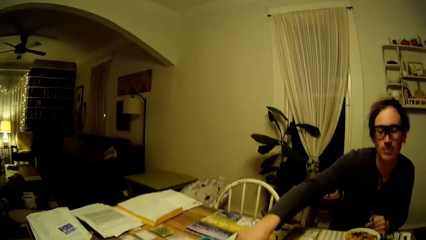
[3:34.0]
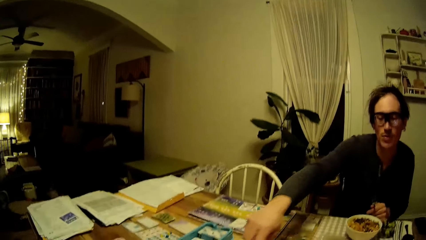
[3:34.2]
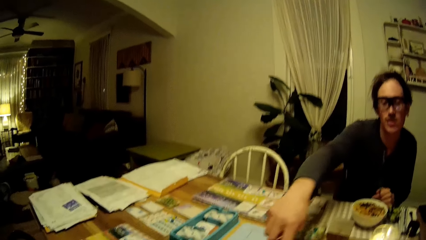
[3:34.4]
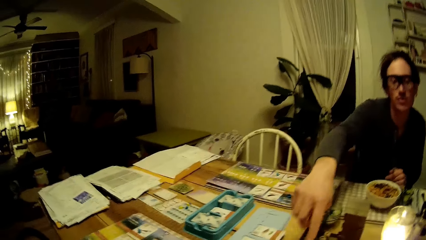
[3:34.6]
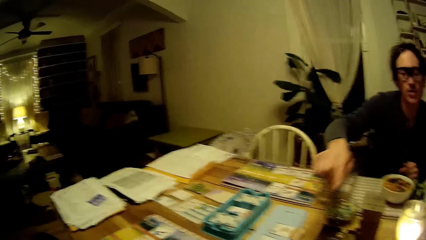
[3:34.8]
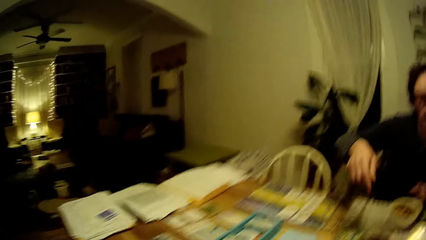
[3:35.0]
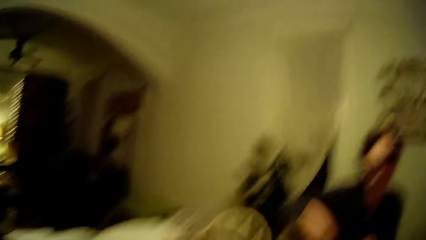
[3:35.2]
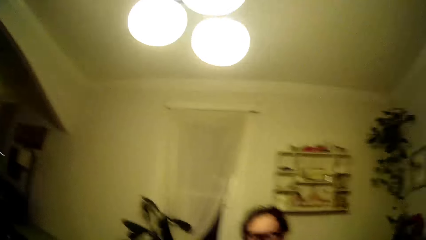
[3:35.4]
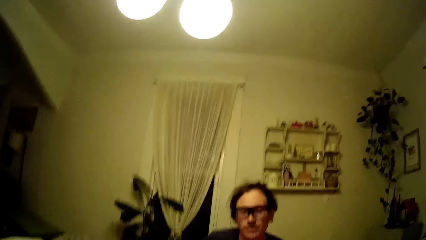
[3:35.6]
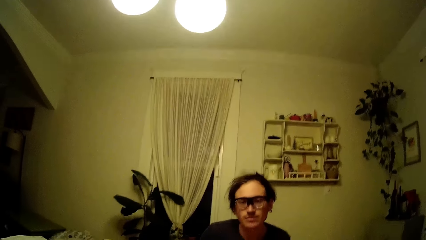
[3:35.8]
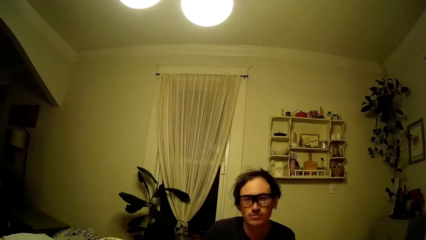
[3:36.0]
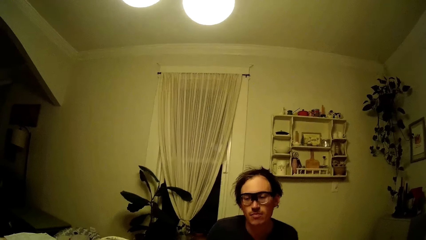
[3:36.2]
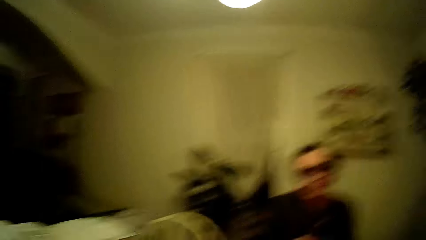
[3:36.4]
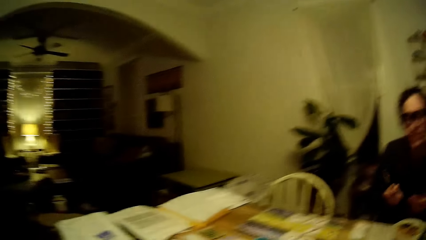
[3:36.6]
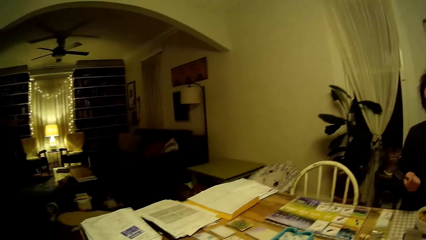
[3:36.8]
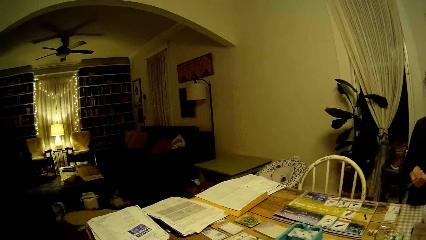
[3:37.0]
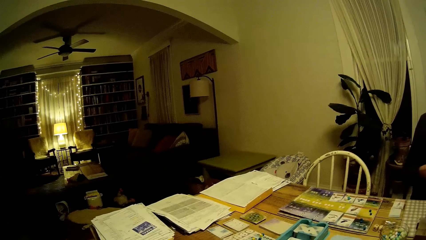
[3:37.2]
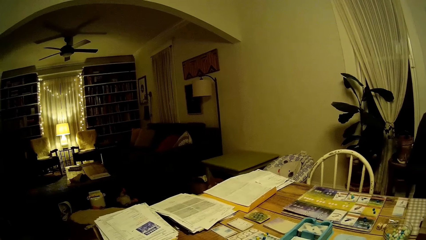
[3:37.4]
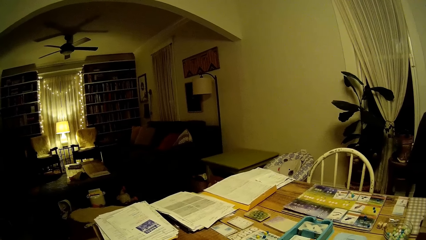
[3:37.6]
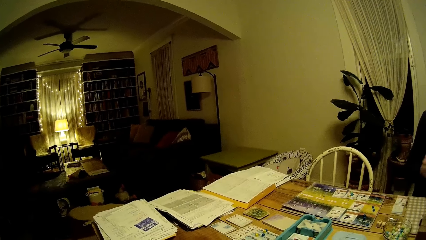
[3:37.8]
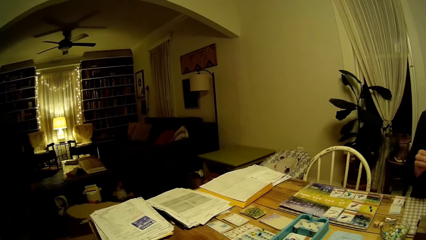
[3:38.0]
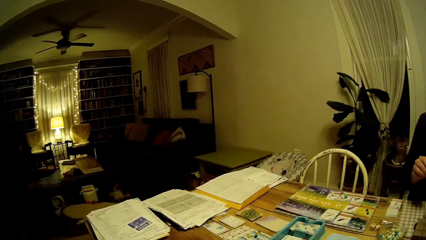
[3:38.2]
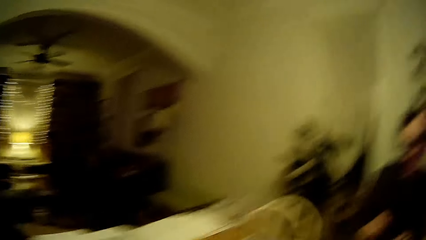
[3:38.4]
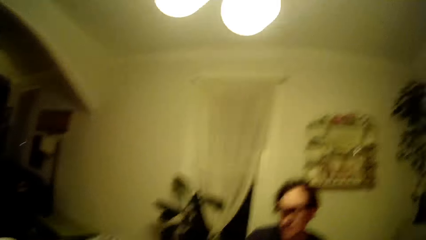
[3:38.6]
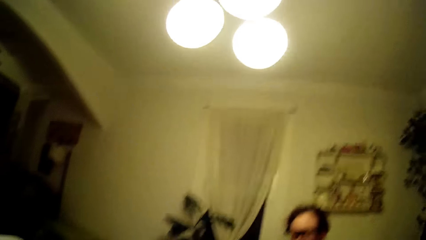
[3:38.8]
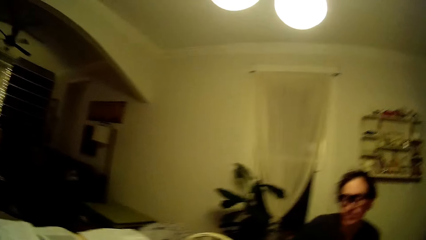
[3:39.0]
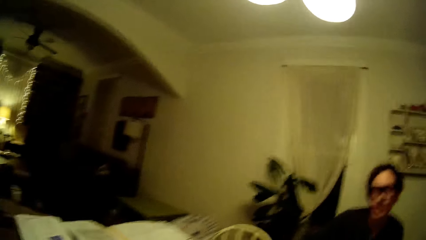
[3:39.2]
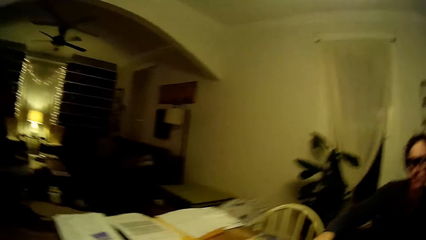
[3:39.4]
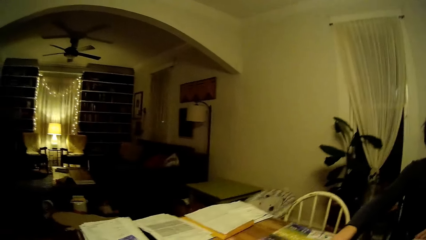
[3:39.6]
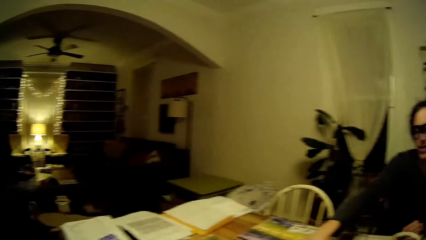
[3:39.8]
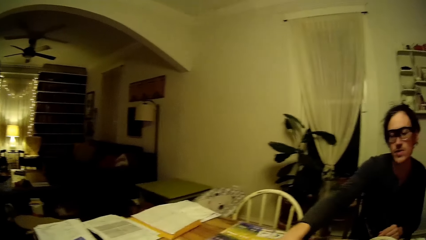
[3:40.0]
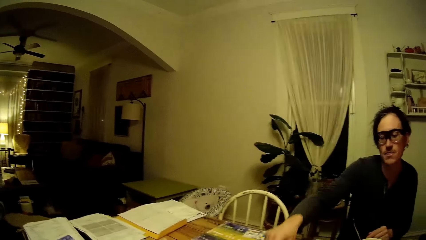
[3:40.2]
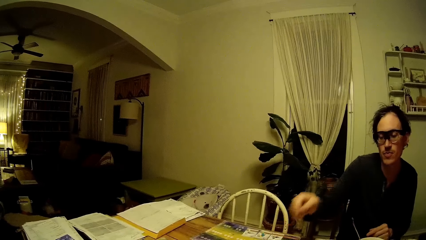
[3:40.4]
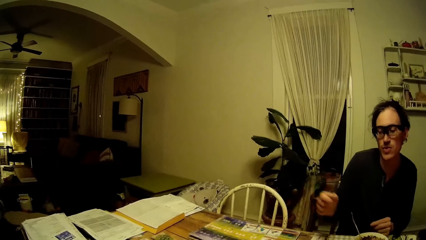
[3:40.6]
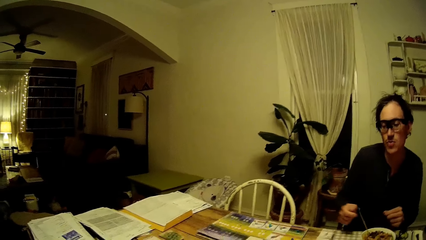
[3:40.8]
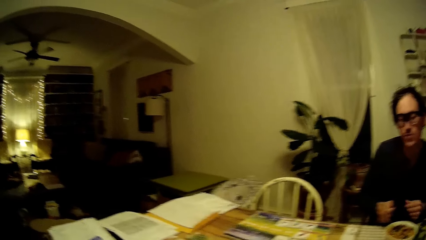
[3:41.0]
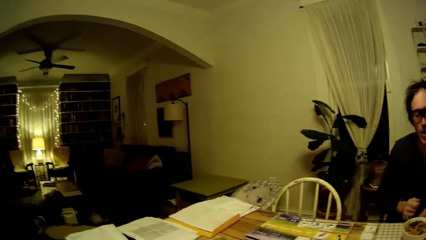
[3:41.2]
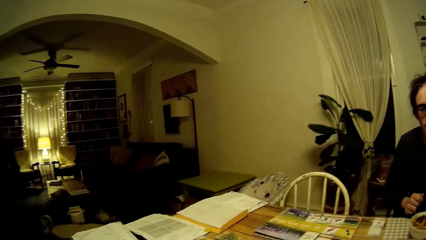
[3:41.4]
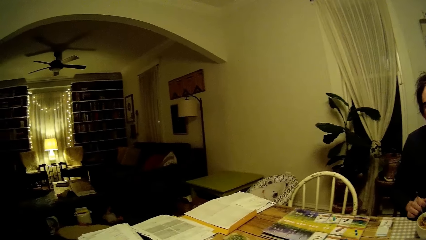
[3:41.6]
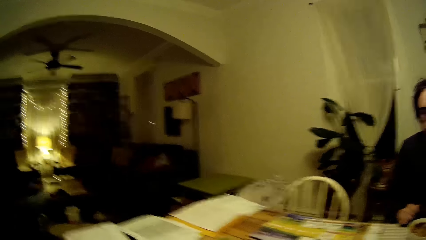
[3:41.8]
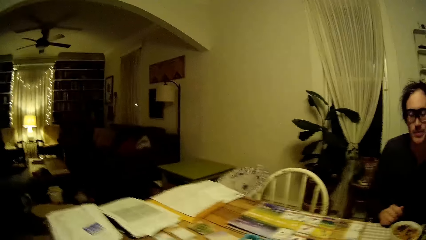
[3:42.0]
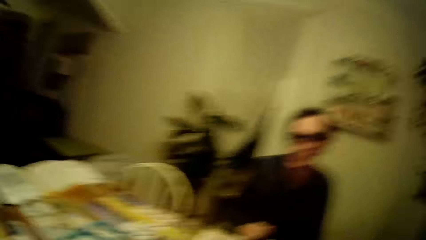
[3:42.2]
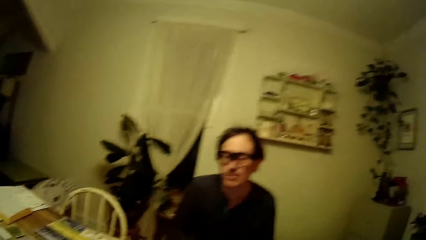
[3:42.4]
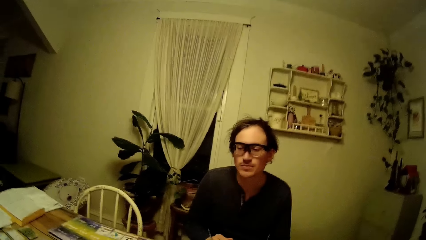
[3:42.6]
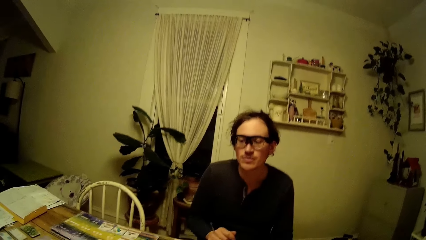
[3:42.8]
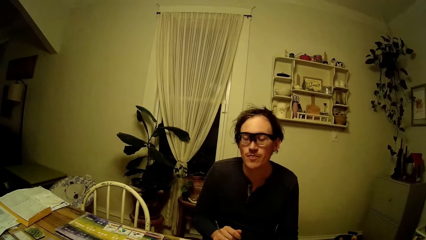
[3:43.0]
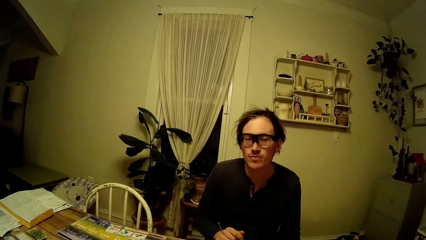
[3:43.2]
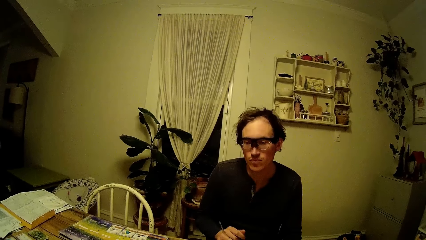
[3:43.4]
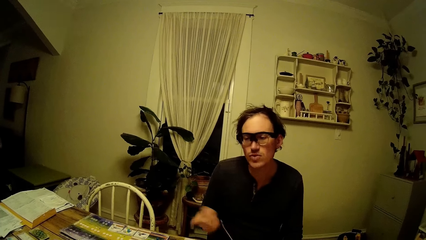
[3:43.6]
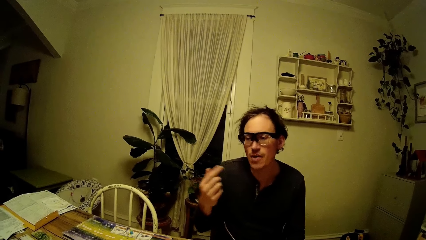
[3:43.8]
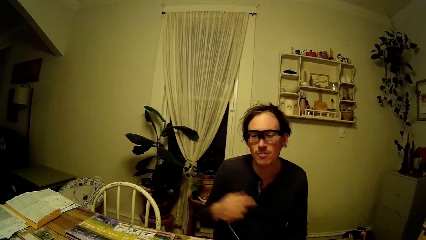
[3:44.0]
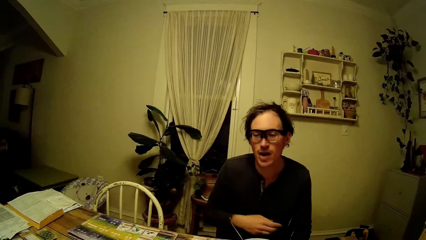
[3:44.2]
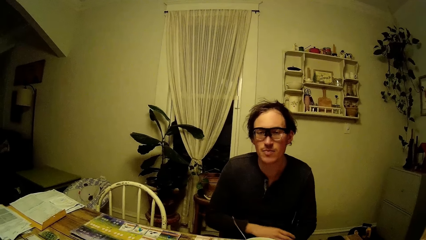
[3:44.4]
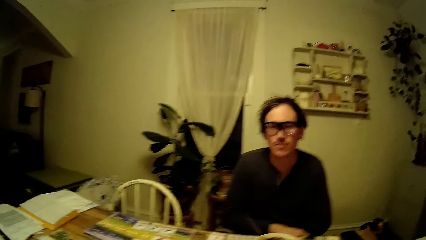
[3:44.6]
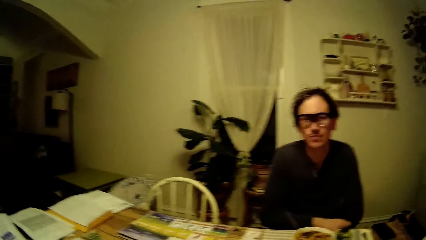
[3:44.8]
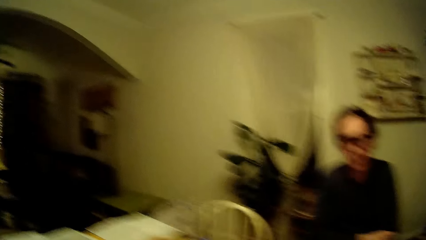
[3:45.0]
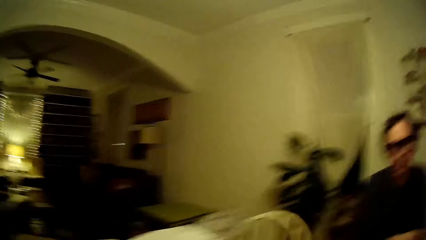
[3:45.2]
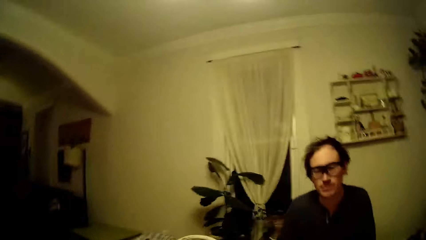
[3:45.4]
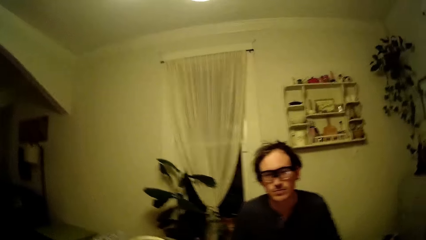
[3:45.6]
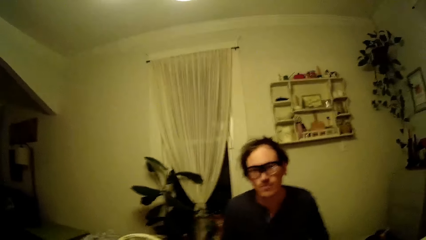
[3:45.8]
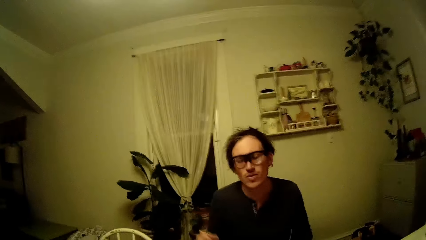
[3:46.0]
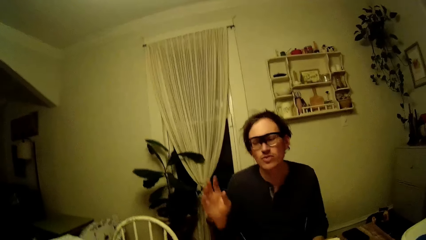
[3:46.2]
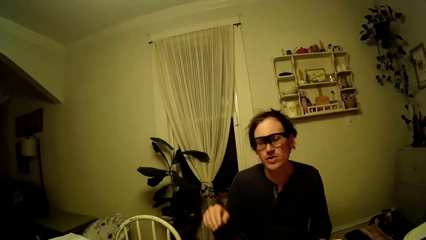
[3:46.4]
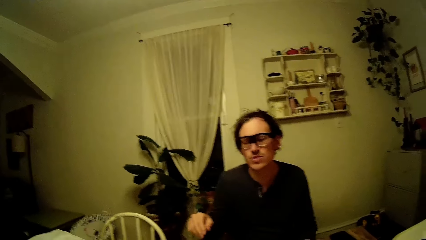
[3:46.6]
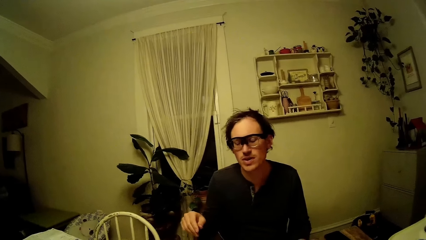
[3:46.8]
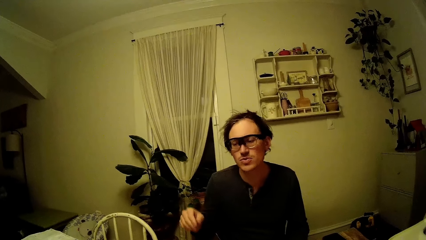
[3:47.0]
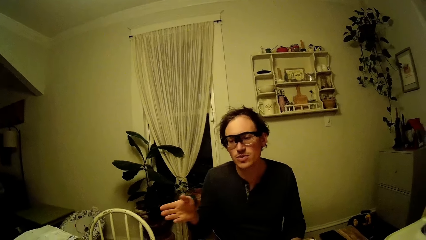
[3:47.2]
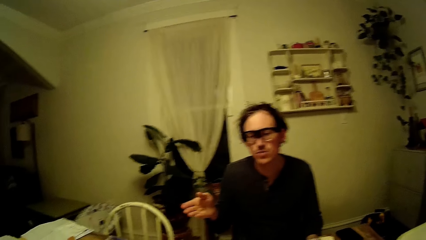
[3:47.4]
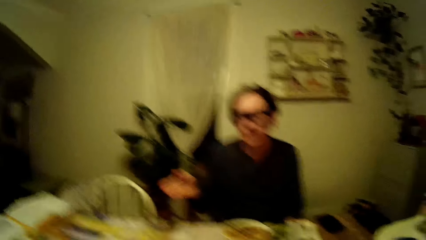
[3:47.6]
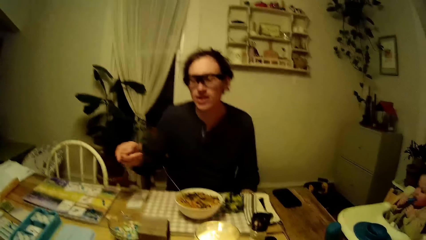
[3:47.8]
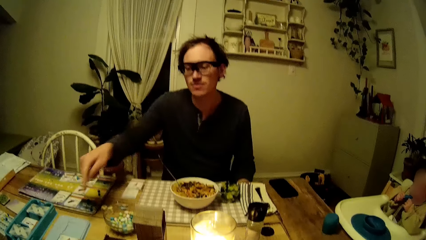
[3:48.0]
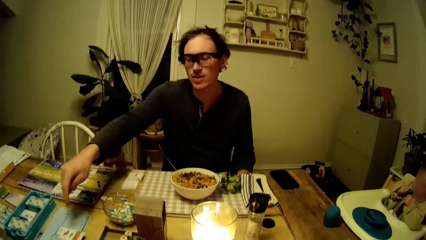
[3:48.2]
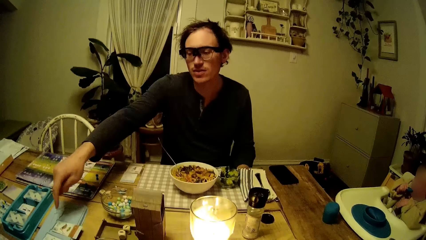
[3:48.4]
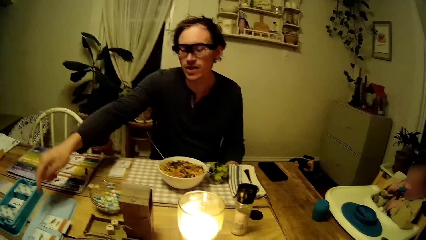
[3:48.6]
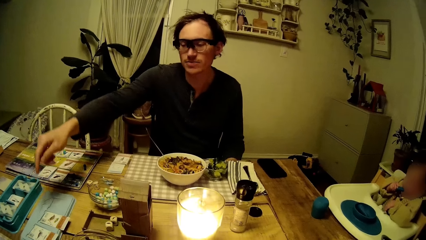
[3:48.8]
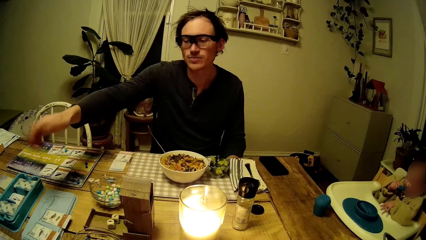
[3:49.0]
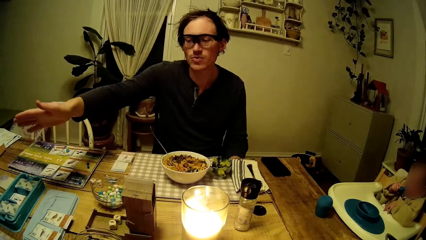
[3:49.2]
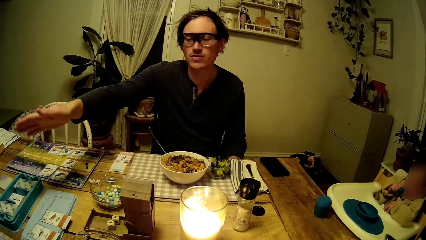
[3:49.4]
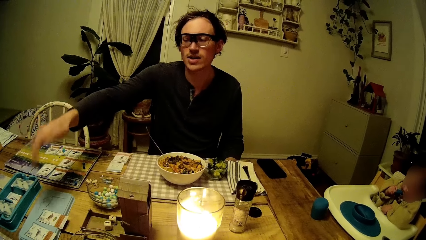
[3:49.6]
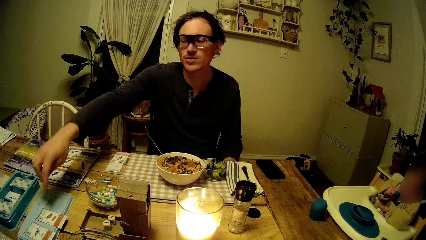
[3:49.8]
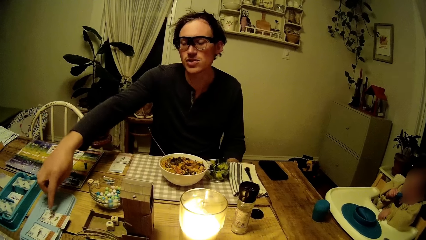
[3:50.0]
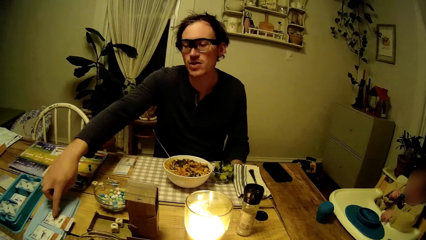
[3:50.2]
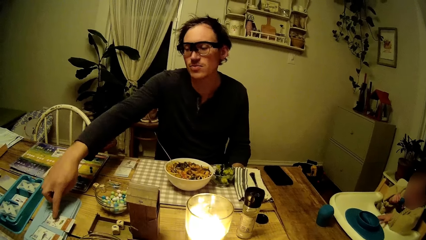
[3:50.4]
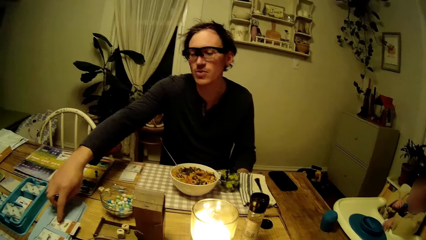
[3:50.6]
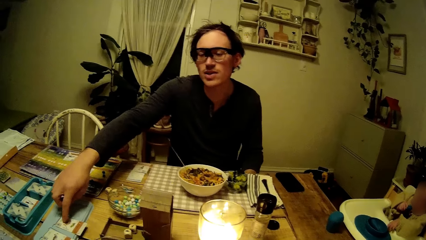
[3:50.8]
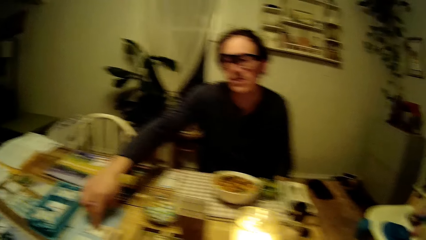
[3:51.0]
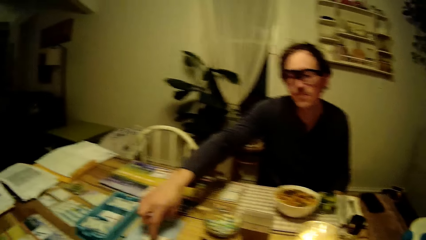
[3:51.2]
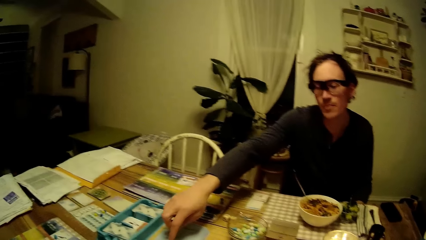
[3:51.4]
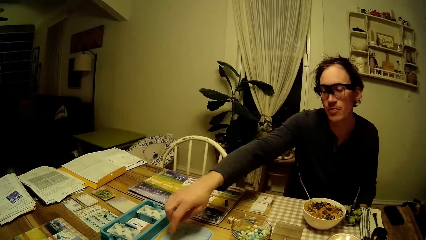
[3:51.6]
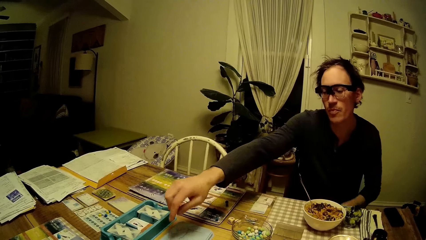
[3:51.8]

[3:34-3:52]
A person moves his hands. A man points at the cards on the table. The man taps a card on the dining table with his right hand.
